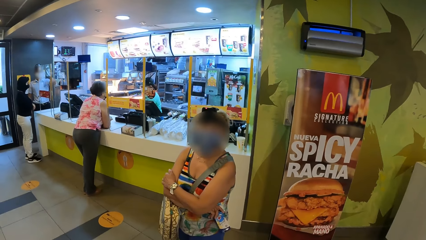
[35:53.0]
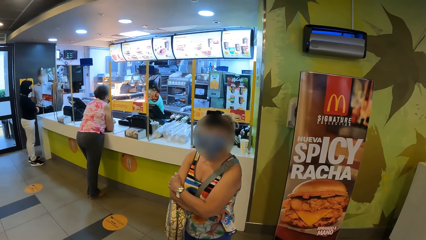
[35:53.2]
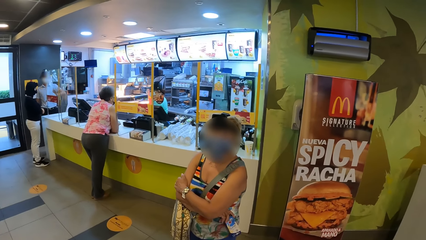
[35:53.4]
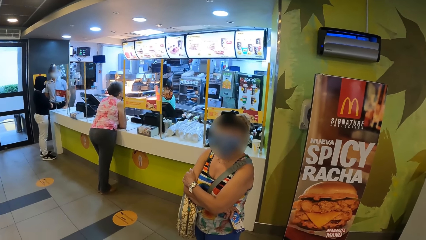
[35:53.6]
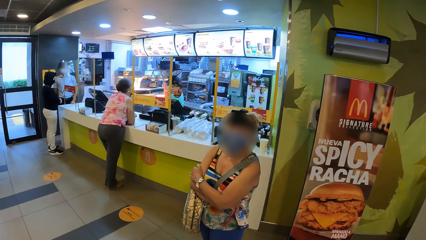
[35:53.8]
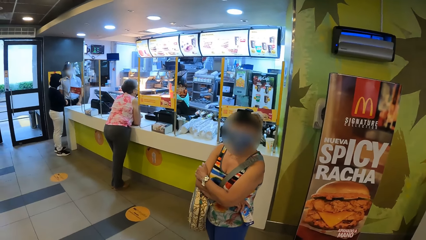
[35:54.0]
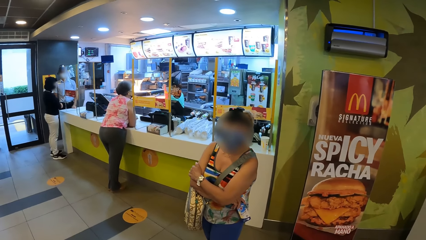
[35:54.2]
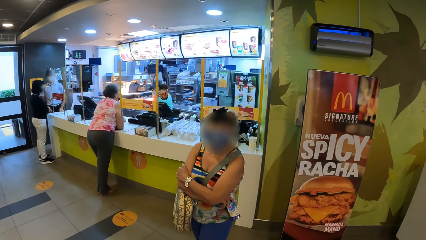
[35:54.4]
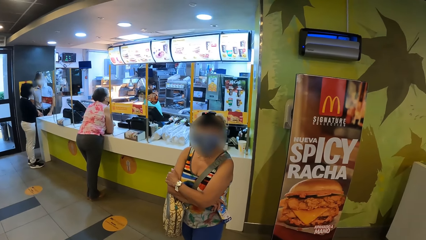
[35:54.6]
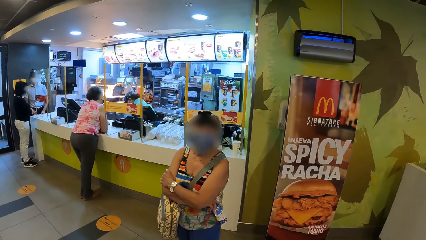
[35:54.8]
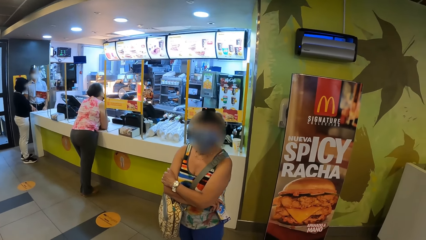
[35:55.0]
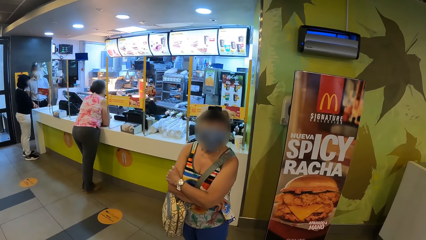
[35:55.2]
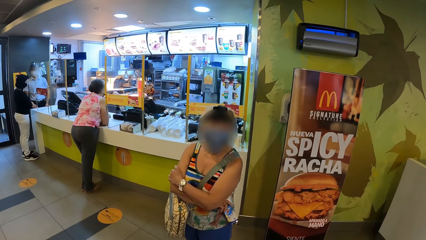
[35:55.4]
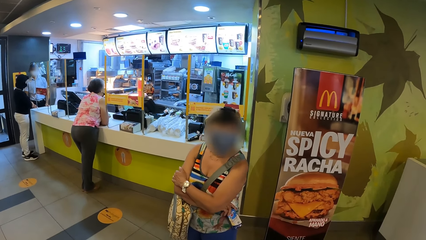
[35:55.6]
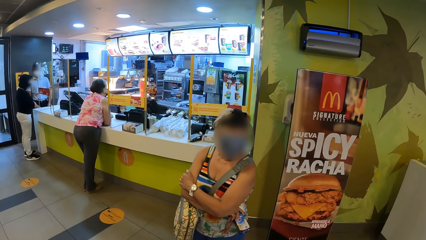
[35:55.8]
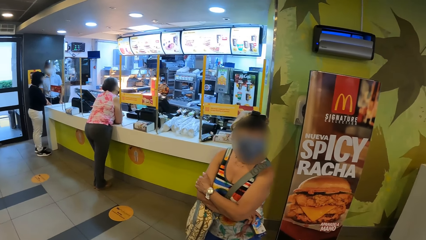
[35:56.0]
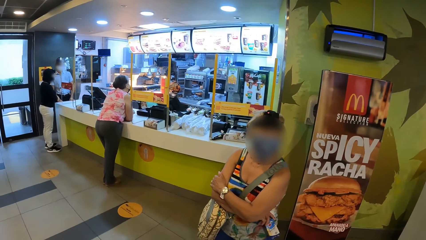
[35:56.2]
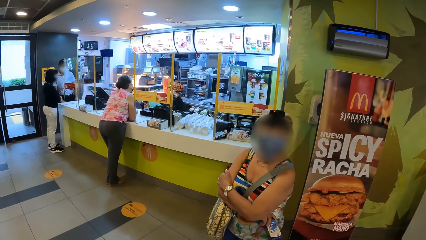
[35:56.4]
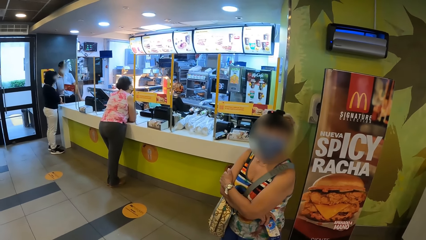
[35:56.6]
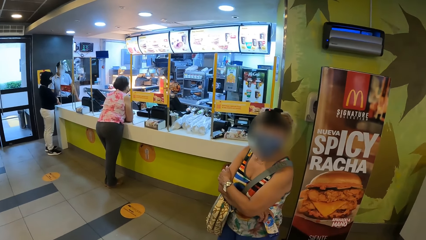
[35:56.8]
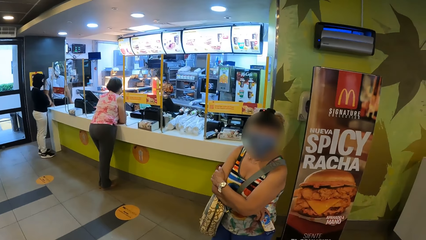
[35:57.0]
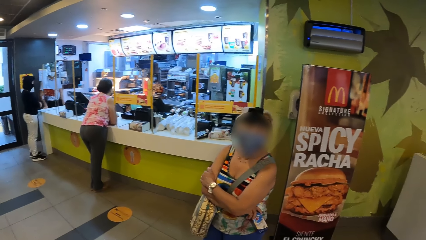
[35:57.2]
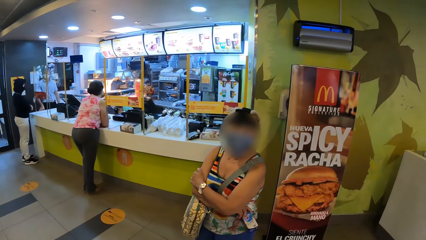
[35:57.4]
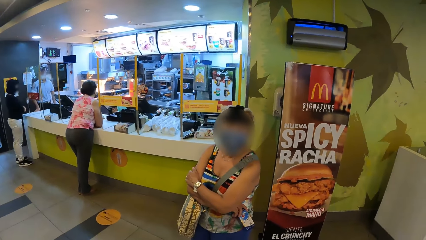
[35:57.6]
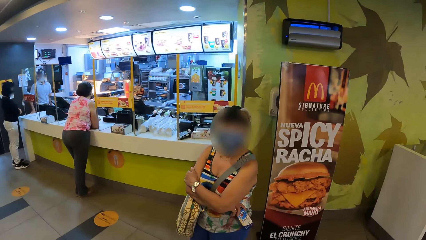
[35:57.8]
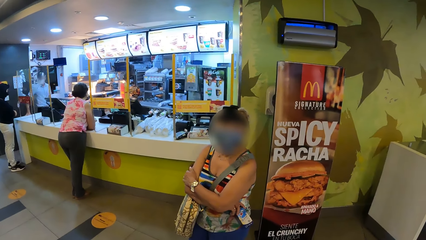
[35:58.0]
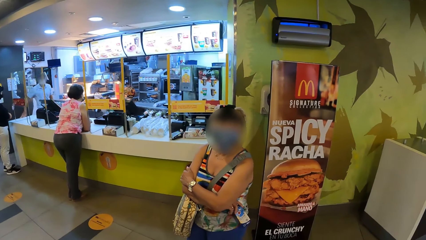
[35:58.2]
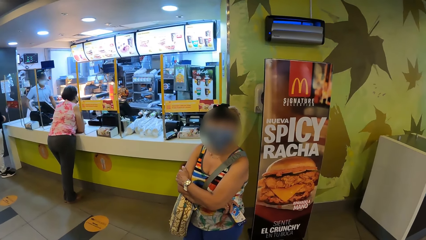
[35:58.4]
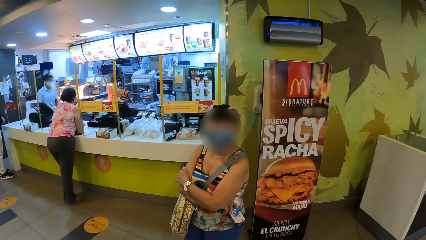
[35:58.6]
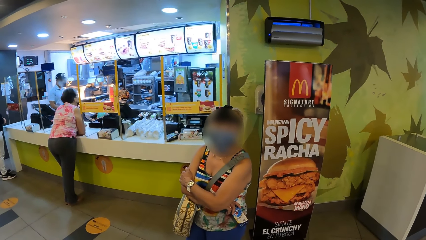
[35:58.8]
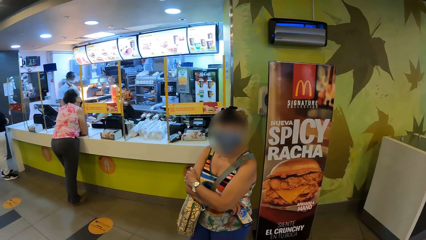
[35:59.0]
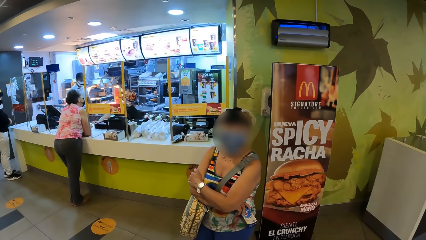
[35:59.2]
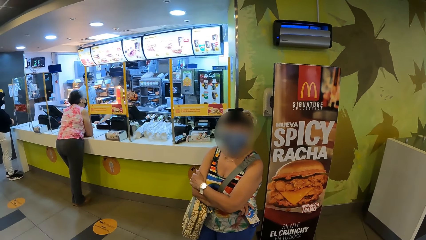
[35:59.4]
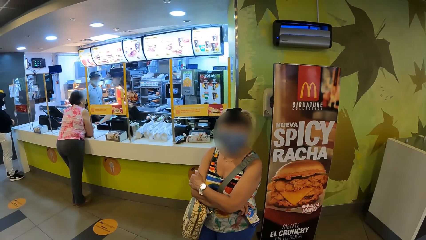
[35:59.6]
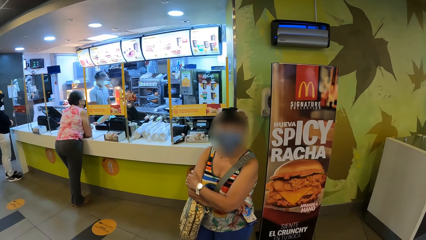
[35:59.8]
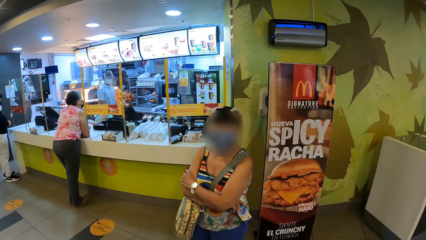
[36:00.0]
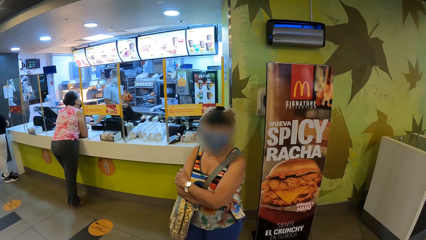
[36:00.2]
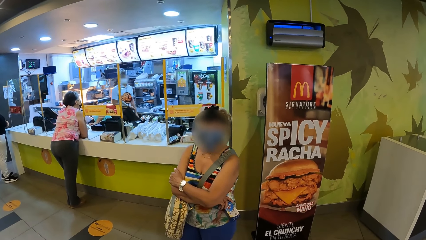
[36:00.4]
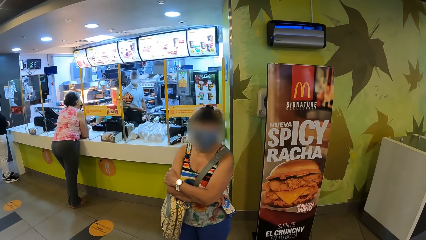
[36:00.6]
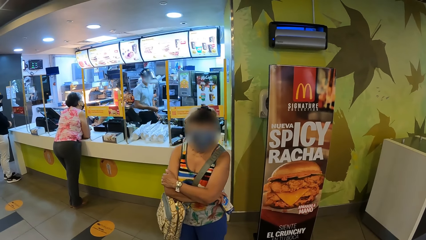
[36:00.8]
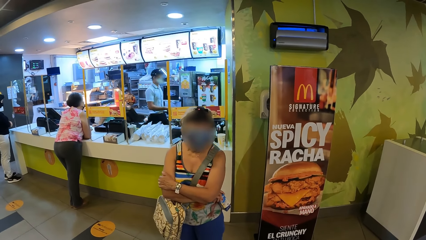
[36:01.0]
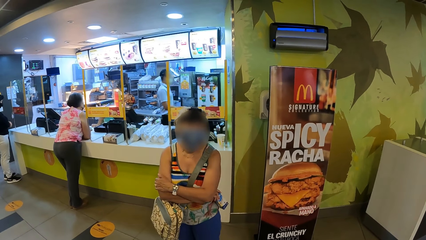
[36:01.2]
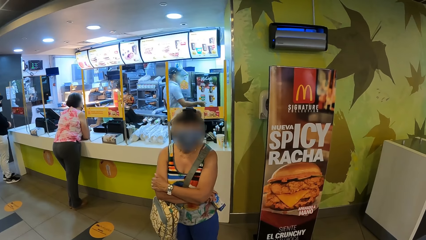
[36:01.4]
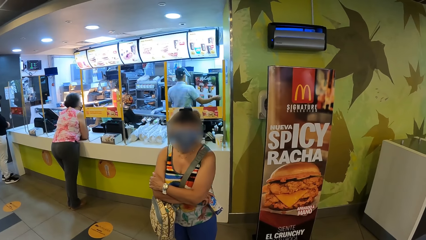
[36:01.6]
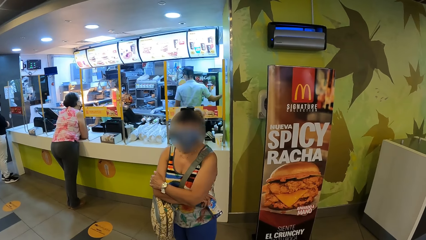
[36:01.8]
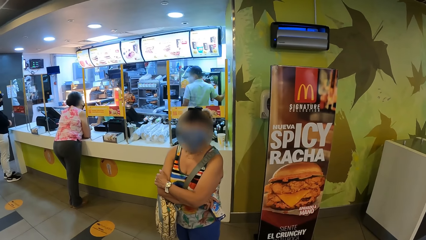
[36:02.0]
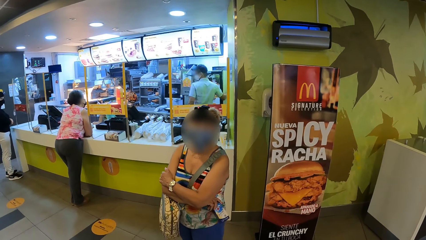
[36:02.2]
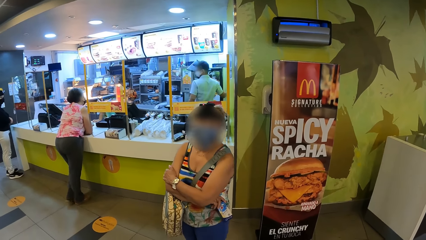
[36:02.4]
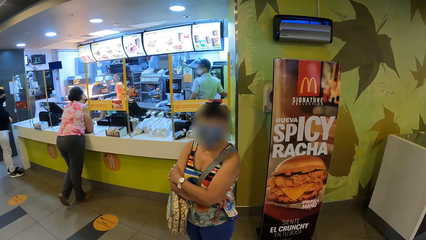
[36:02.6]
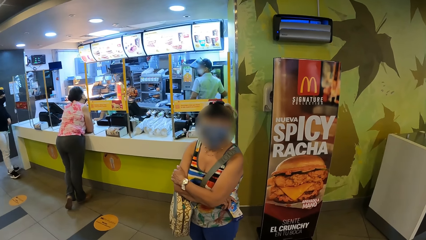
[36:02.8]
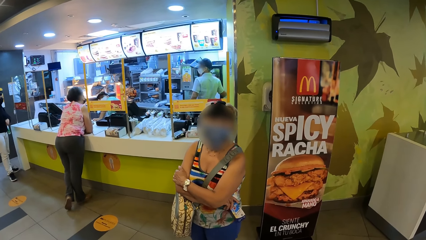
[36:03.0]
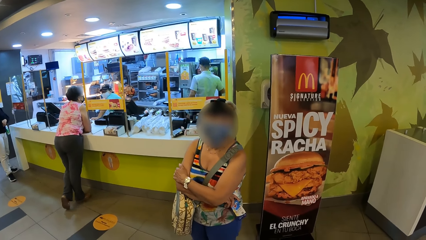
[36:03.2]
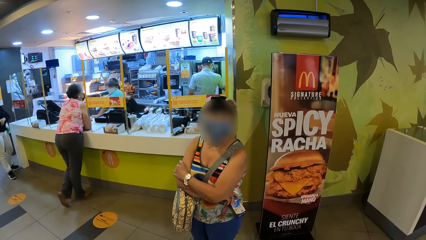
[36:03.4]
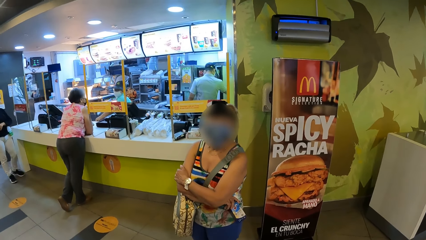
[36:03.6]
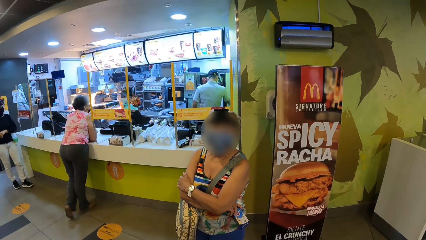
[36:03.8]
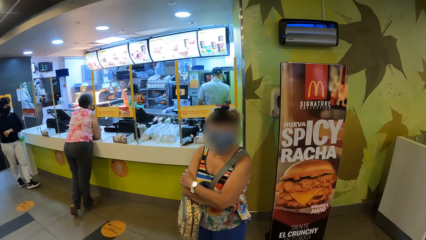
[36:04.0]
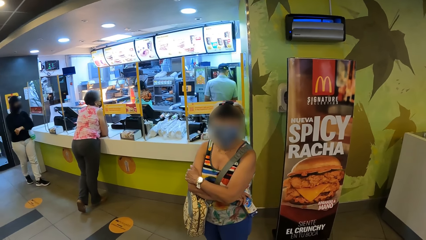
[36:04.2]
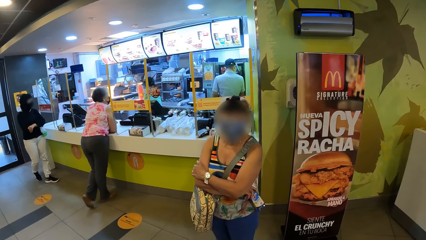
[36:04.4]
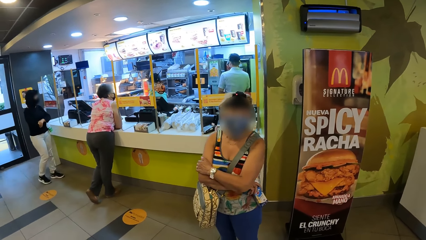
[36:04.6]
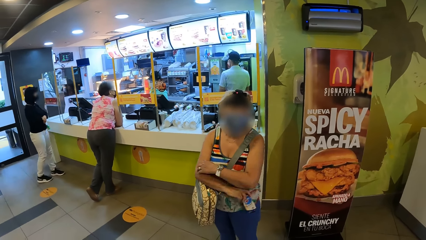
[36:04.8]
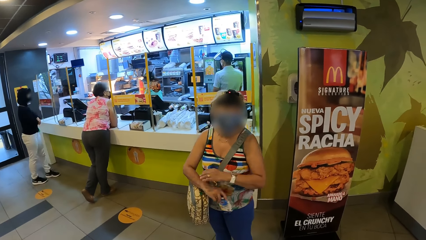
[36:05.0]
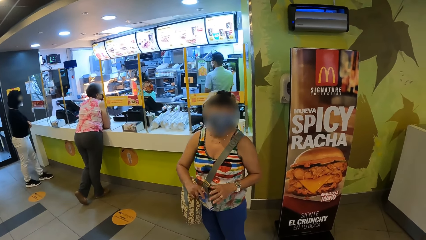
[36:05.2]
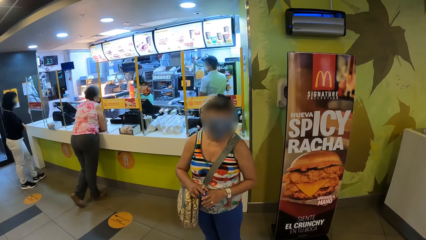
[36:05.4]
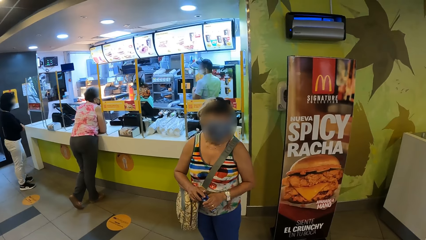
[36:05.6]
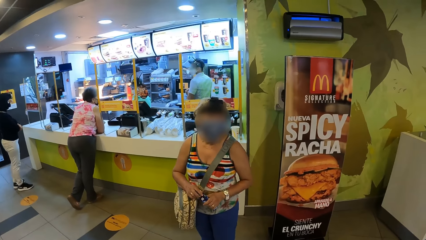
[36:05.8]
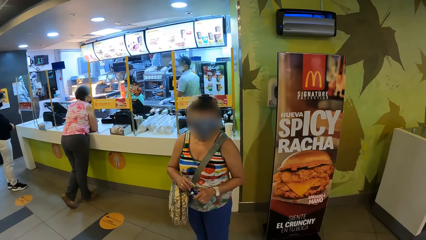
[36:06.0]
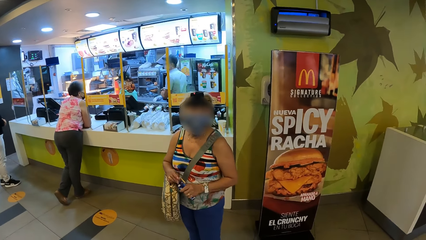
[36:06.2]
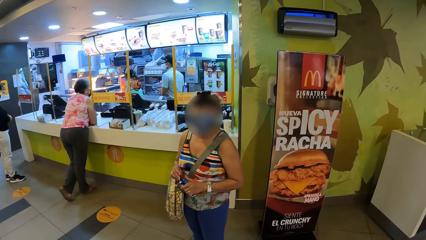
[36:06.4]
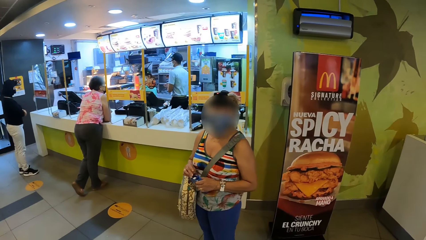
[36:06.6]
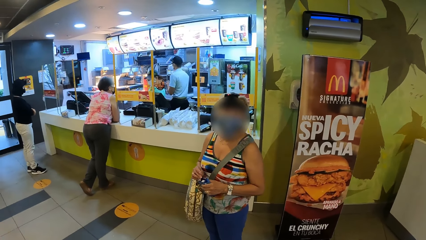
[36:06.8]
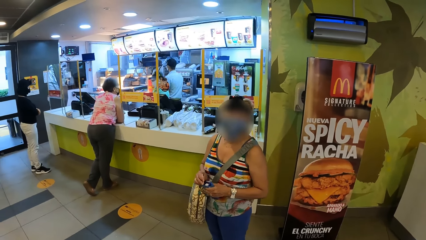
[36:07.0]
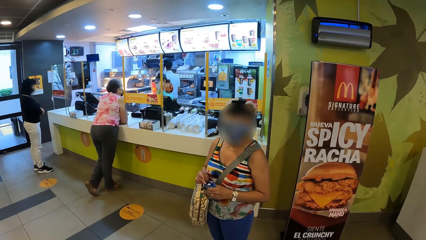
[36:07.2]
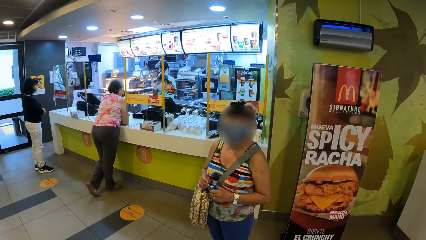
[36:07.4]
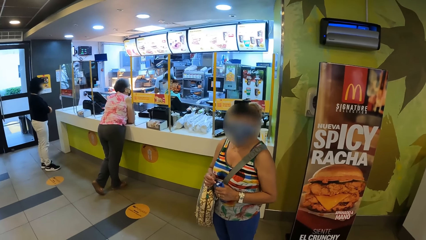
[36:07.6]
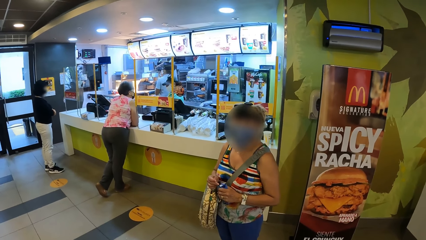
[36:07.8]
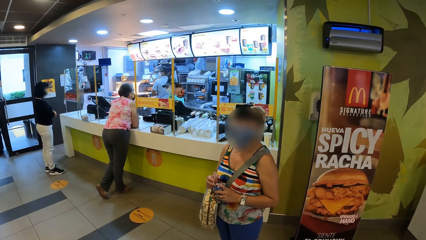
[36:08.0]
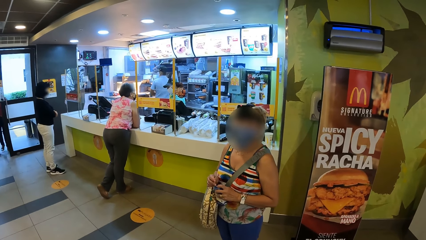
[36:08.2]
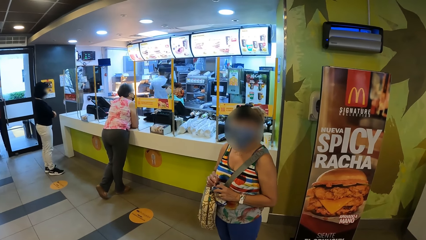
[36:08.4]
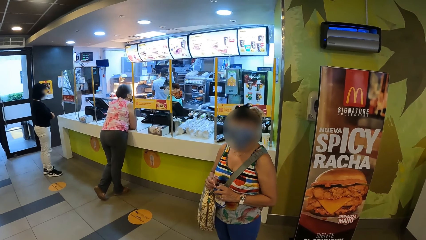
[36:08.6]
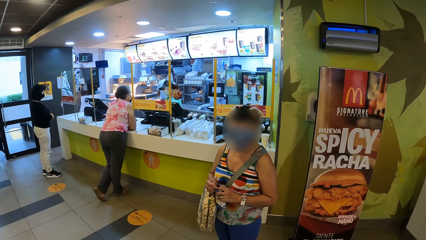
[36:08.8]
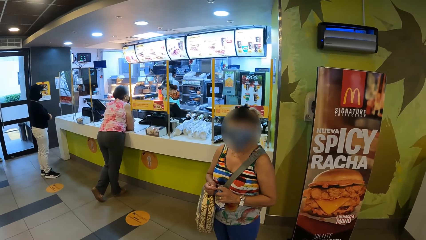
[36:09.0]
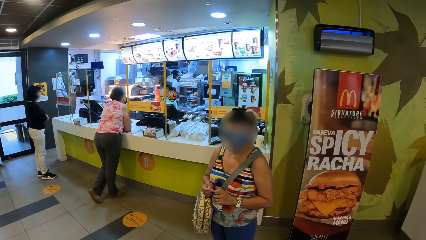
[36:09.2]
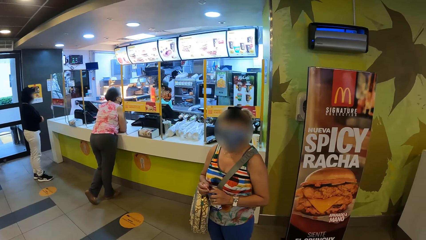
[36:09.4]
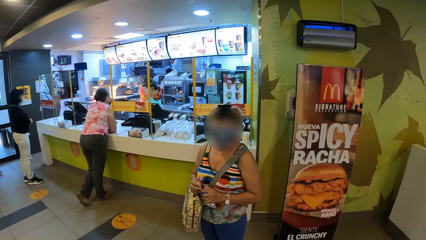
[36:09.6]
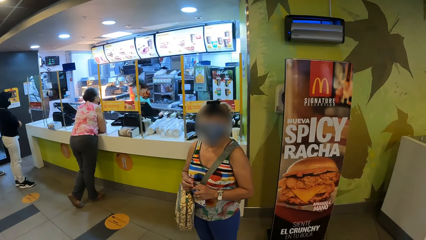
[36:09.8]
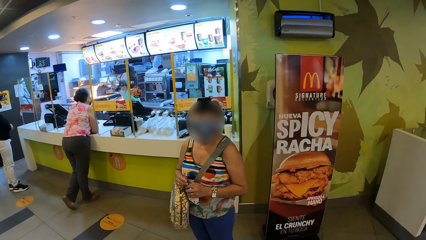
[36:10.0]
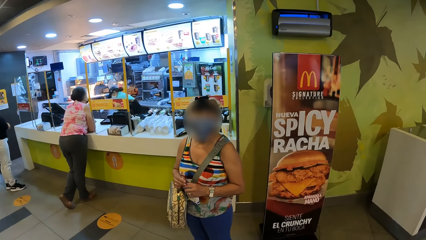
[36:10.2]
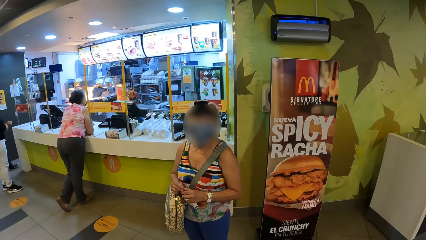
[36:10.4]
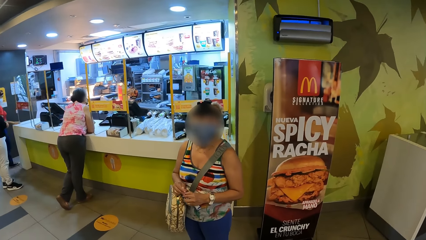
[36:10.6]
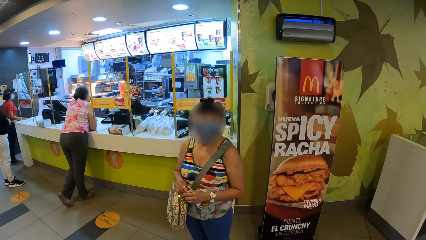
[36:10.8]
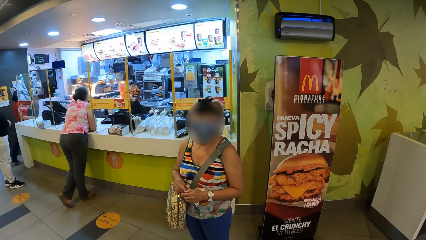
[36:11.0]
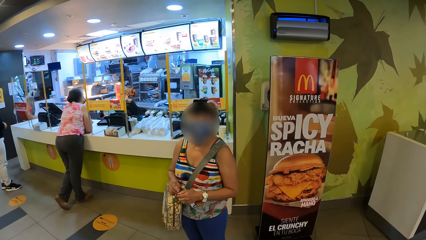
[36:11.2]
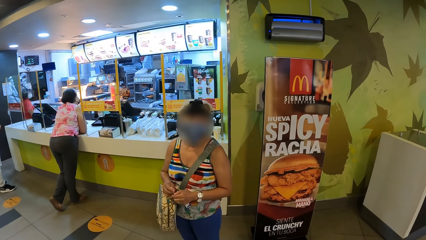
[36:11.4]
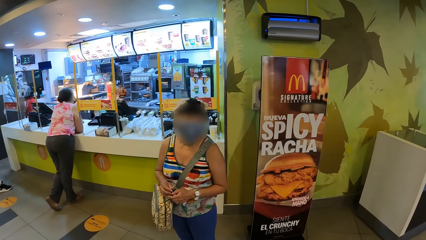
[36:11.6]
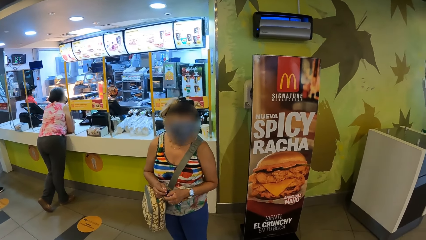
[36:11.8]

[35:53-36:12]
A person walks around. Another person holds a packet. Another person talks with the camera wearer.
